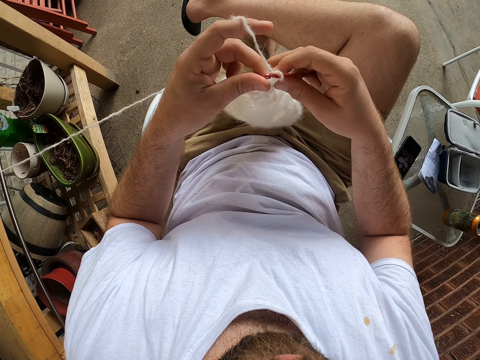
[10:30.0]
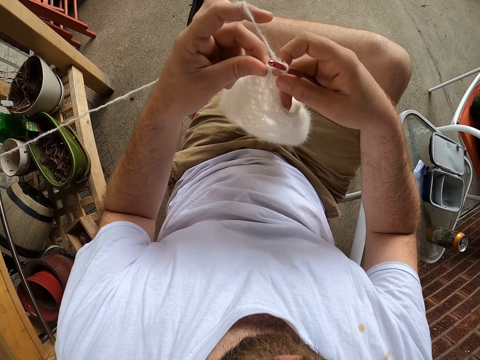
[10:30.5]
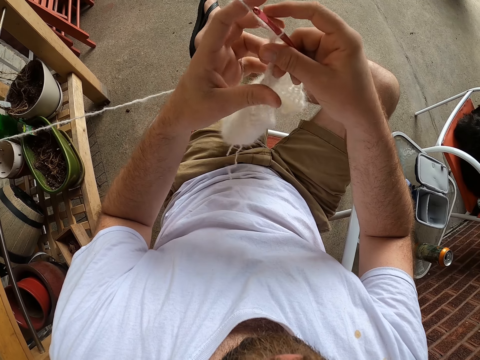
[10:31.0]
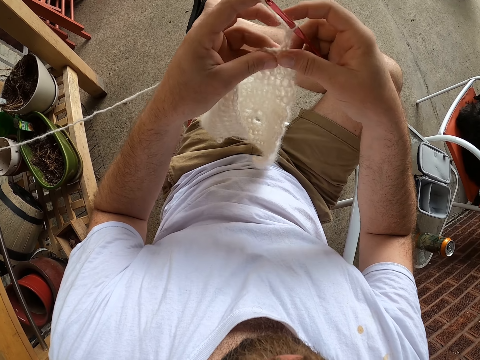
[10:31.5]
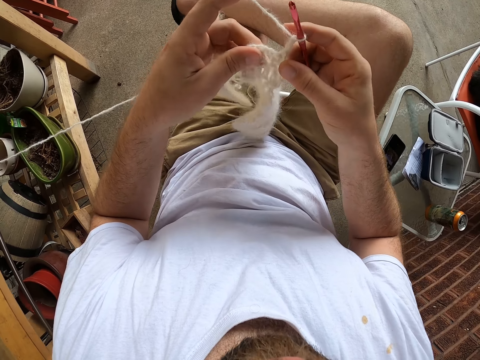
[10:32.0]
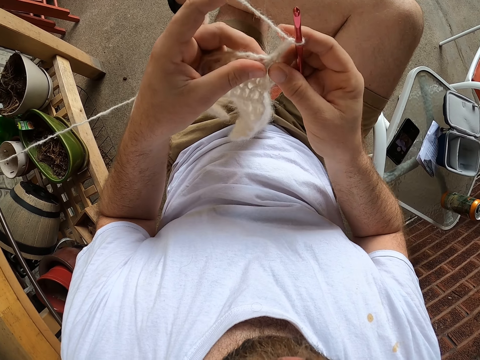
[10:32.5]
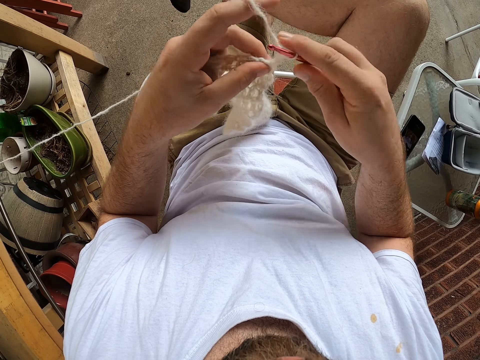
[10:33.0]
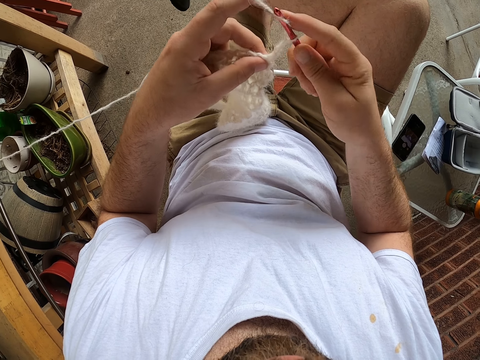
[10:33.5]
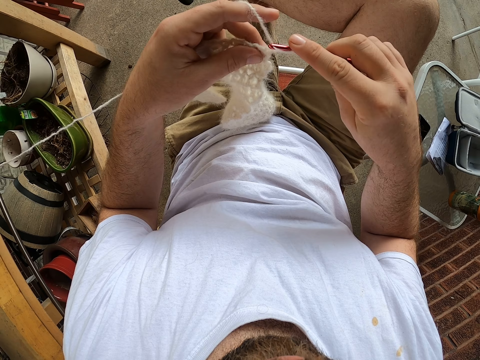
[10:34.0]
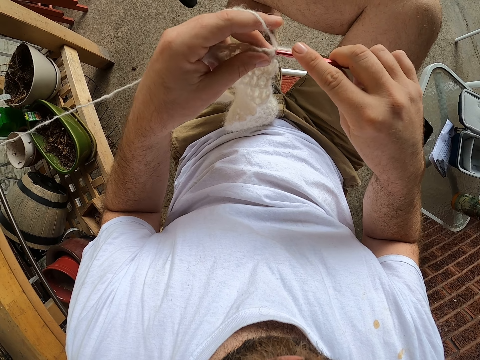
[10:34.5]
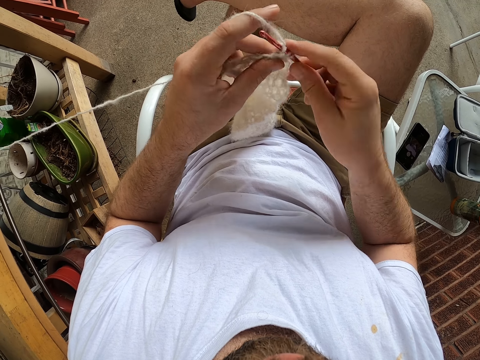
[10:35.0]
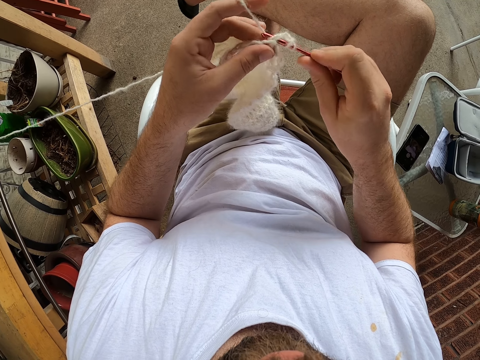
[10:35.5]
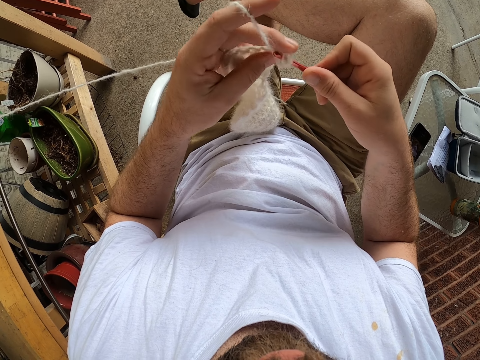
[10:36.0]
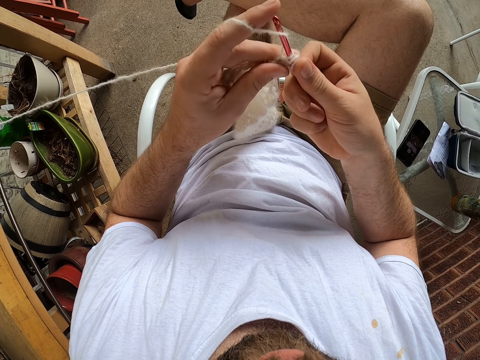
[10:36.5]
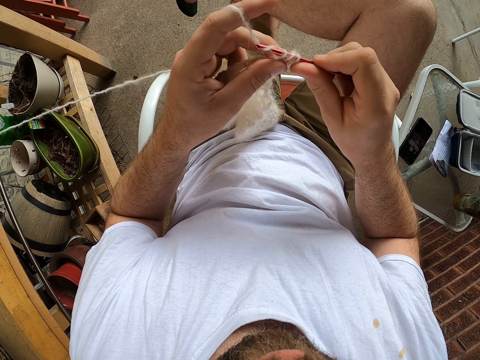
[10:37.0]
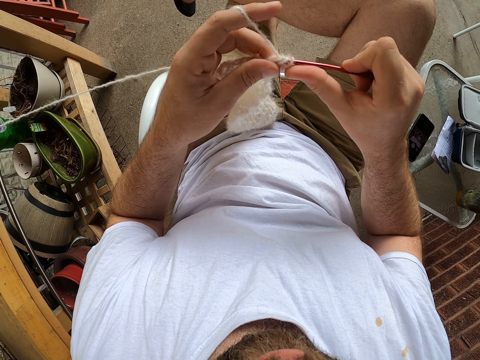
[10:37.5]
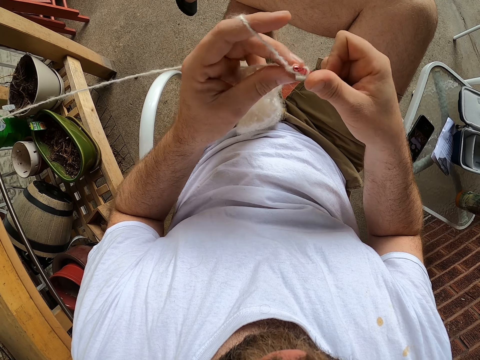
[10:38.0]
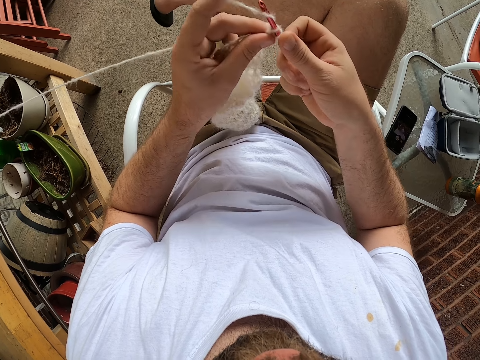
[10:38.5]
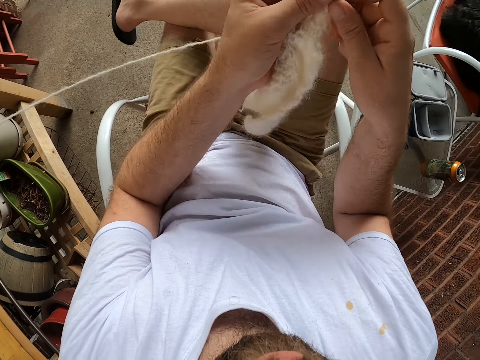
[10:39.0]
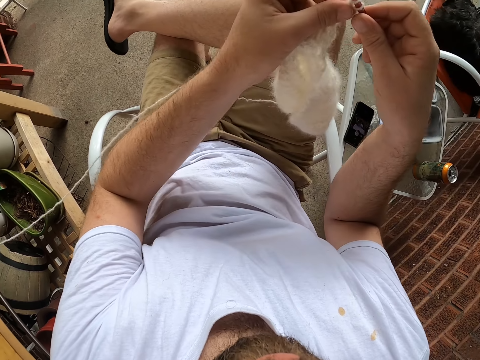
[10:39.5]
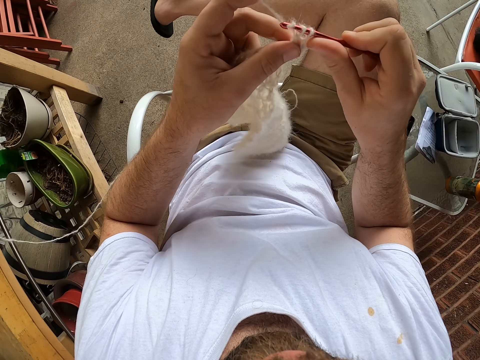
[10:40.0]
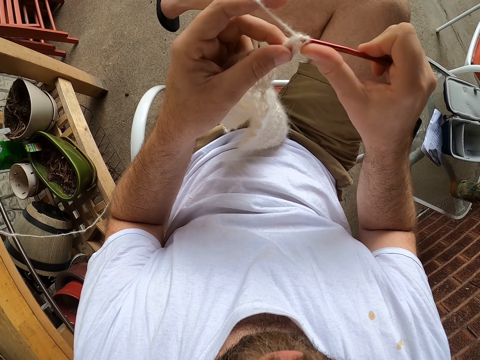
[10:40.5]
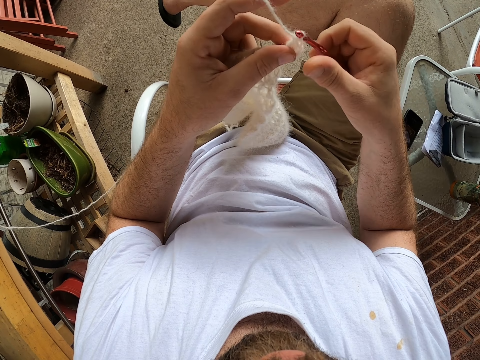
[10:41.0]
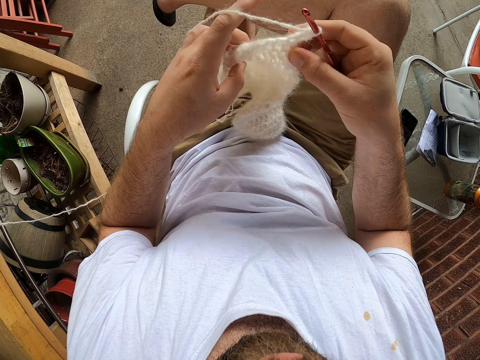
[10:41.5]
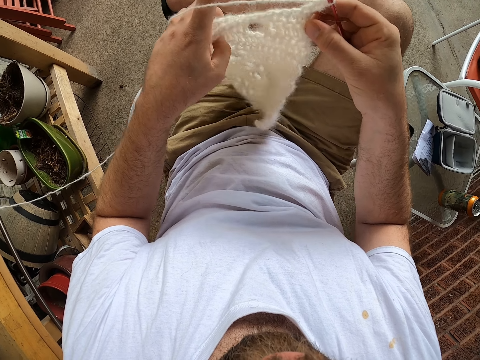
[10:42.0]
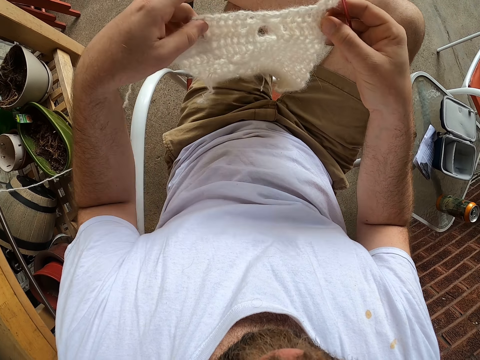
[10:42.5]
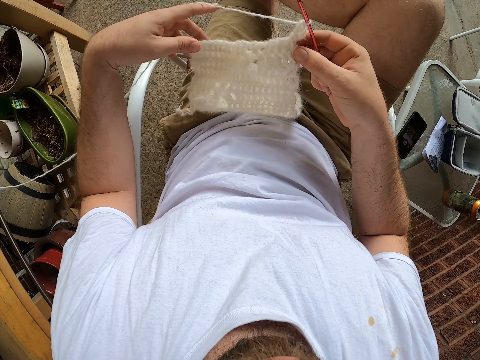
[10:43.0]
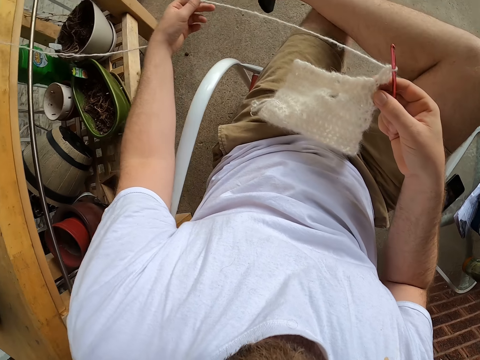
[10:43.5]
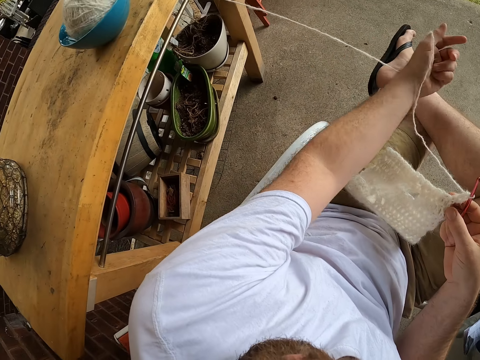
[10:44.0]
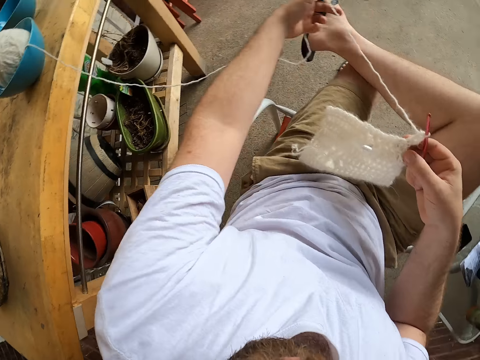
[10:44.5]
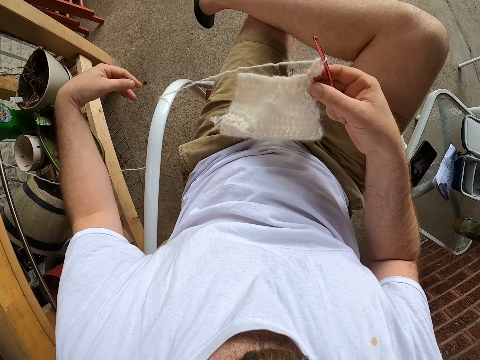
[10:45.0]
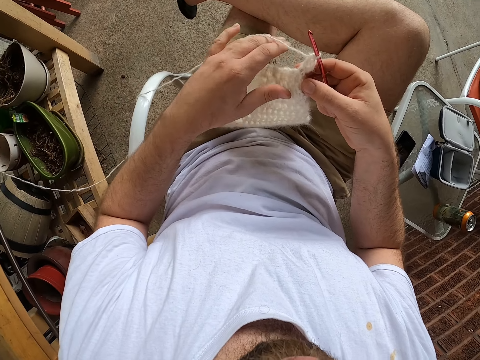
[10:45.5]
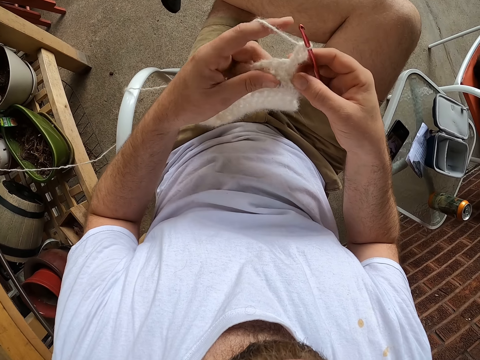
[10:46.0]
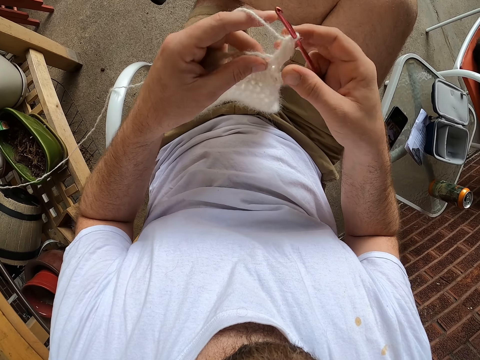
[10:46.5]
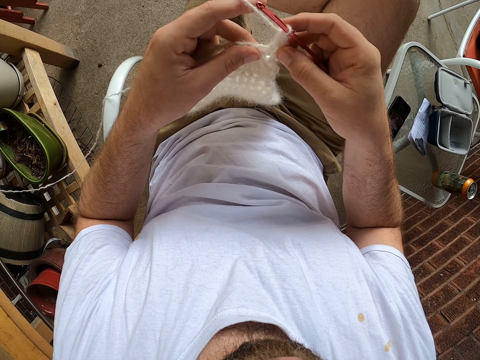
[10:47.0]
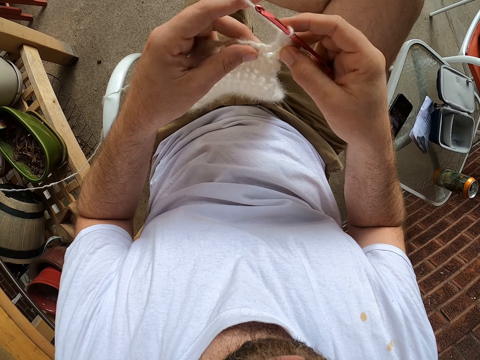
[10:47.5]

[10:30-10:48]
The camera wearer adjusts the fabric. He turns the scarf with both hands. He knits the fabric. He adjusts the fabric. He adjusts the thread. He pulls the yarn from a ball of yarn in a bowl with his left hand.

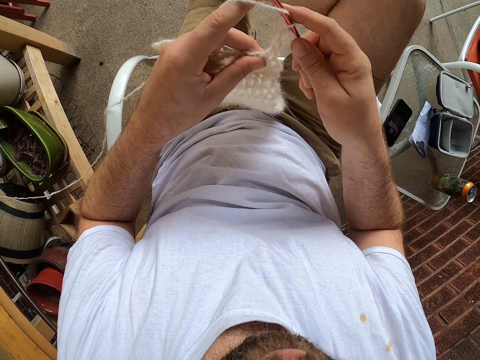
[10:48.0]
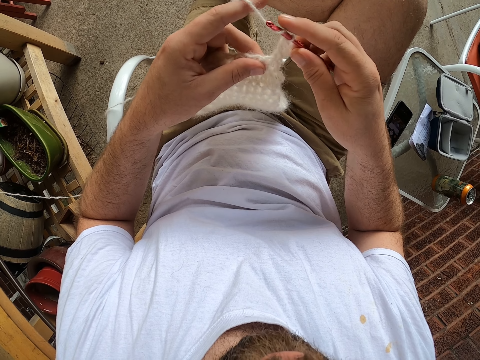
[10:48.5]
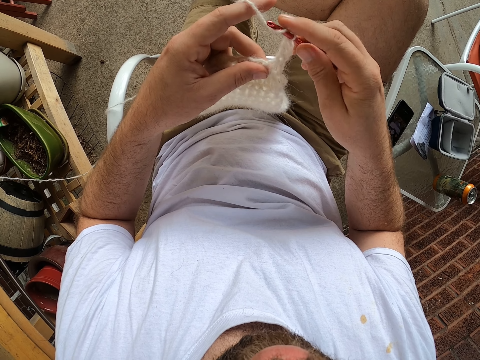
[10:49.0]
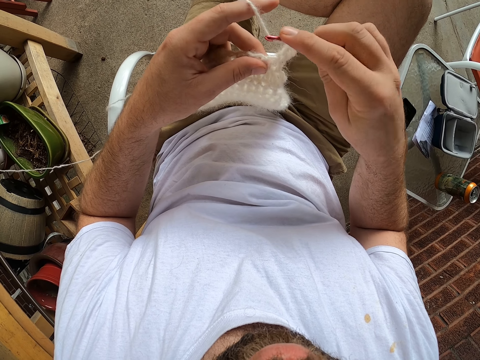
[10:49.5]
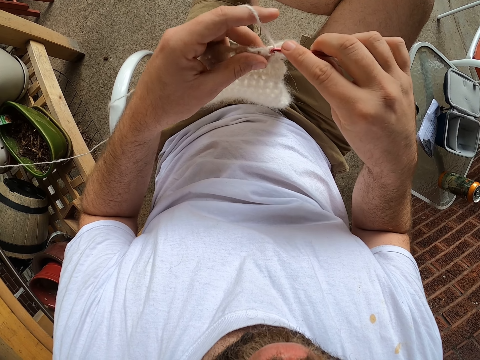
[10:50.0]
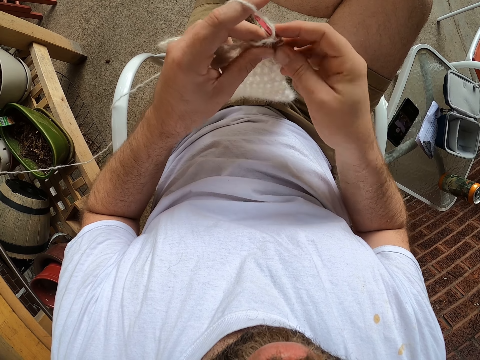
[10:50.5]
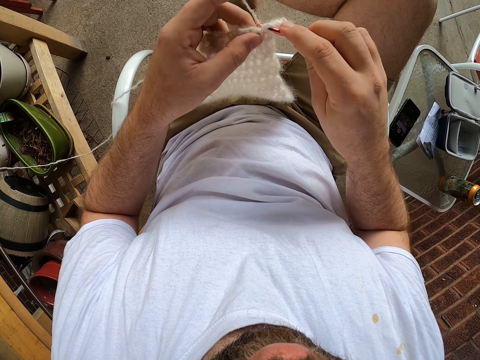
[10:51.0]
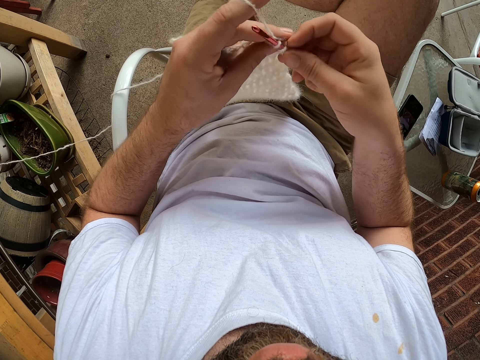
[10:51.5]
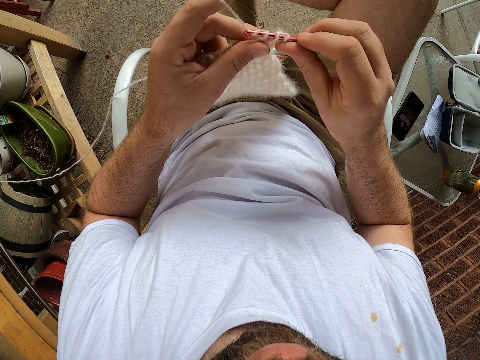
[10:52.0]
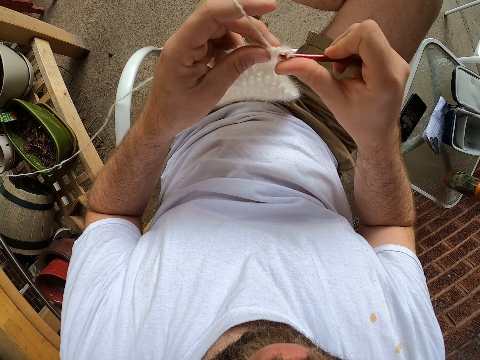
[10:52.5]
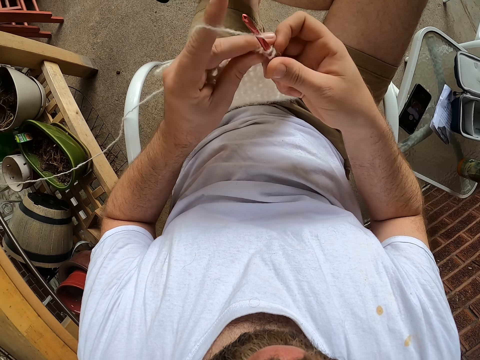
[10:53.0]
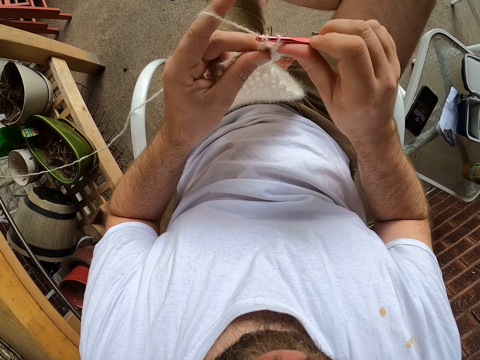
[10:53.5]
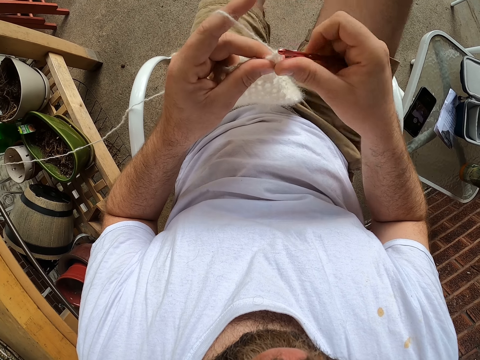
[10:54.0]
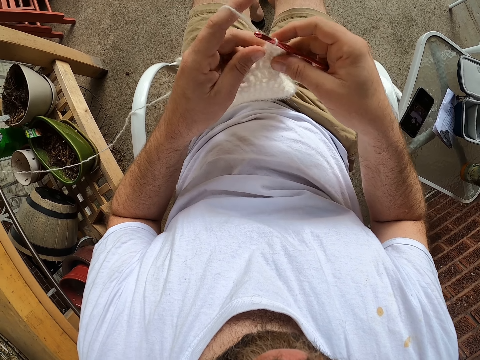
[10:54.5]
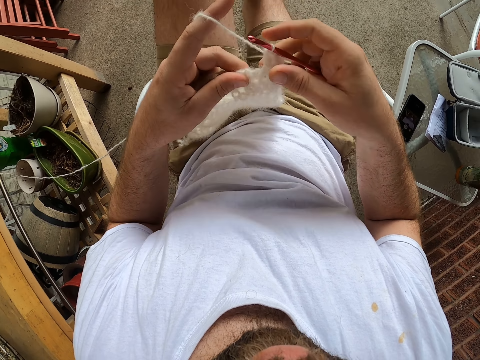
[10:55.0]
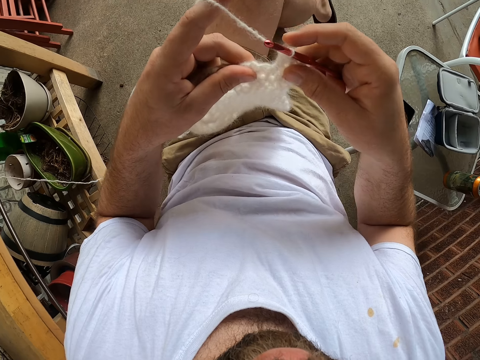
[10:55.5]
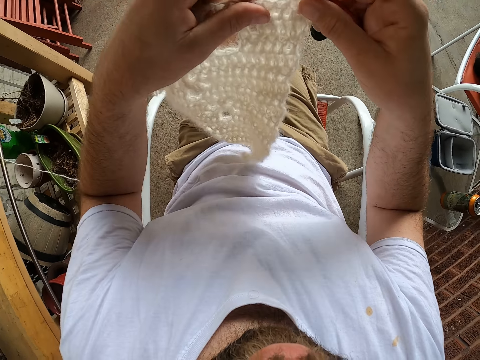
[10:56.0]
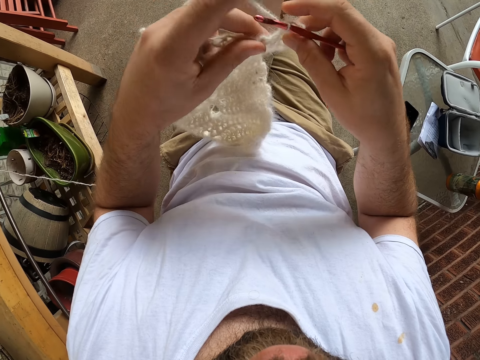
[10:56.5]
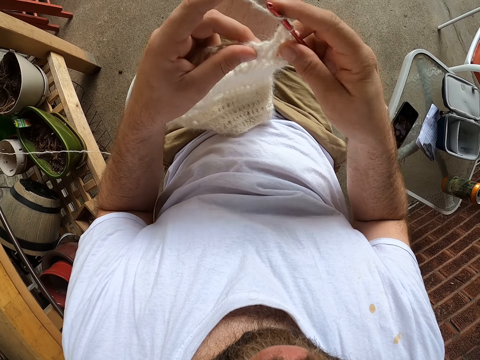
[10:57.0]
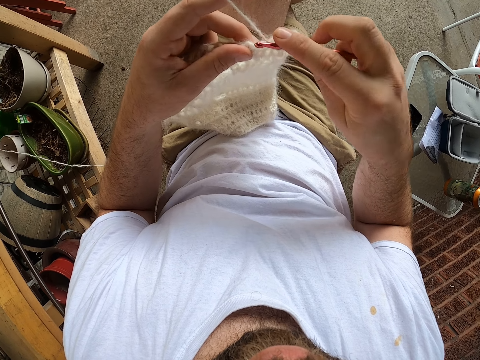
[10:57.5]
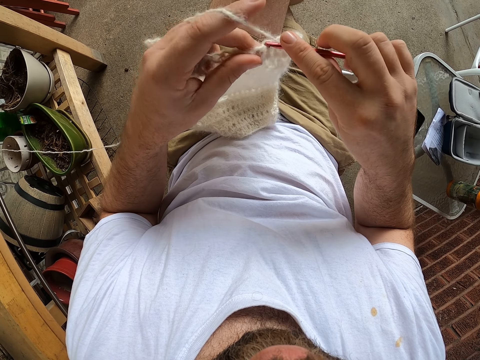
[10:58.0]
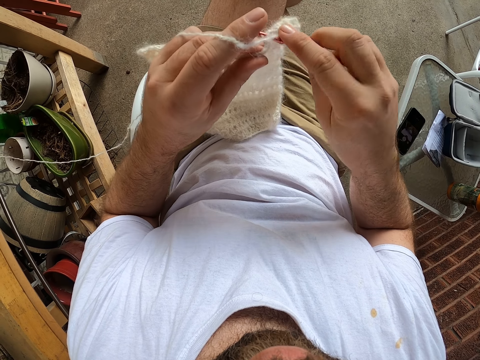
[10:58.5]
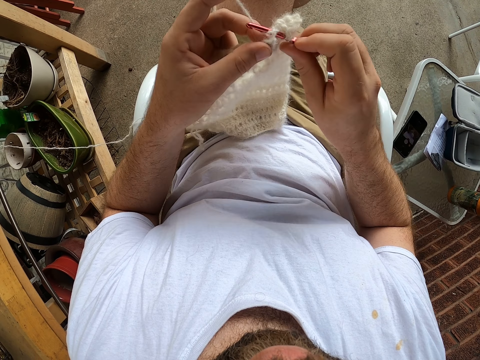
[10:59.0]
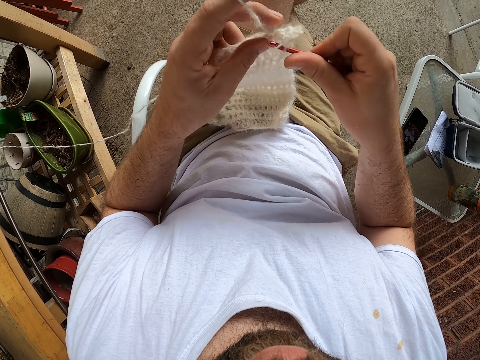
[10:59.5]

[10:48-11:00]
The camera wearer knits the fabric. He uncrosses his legs. He crosses his legs. He knits the fabric.
